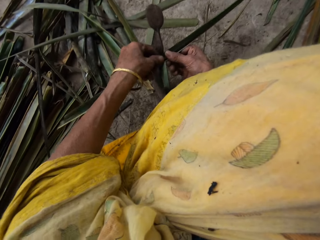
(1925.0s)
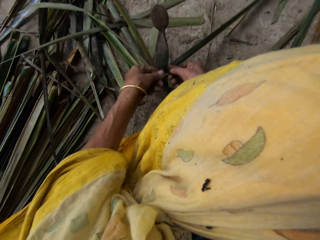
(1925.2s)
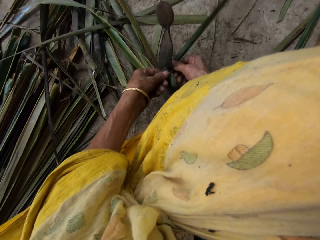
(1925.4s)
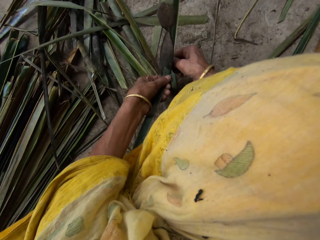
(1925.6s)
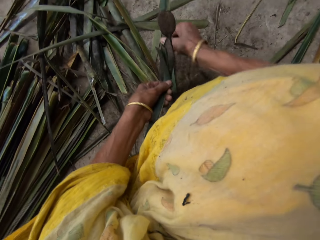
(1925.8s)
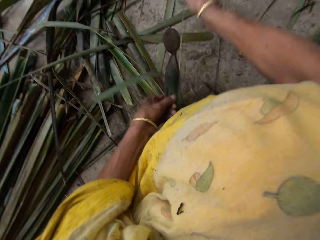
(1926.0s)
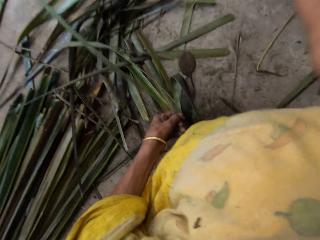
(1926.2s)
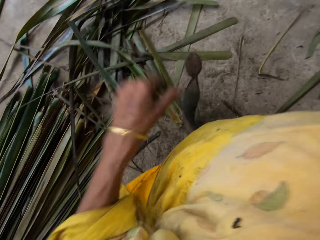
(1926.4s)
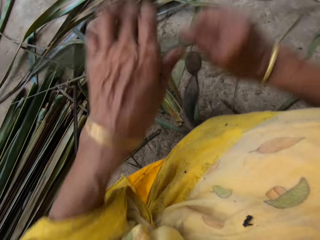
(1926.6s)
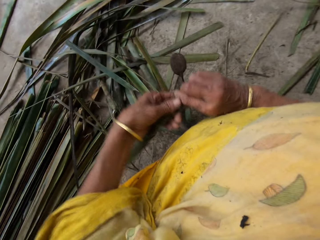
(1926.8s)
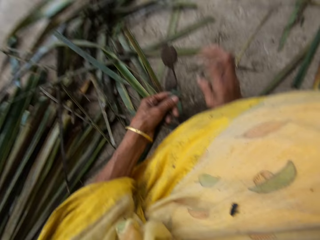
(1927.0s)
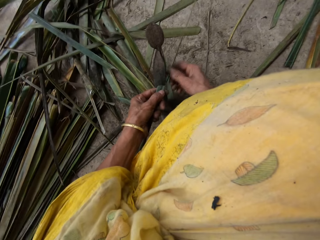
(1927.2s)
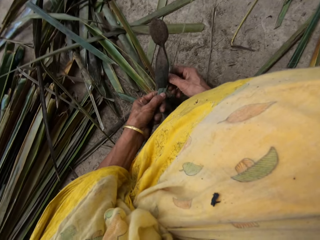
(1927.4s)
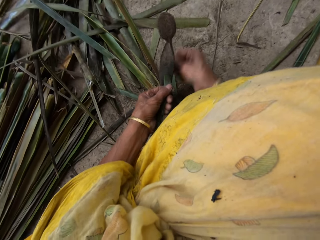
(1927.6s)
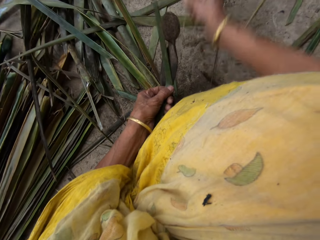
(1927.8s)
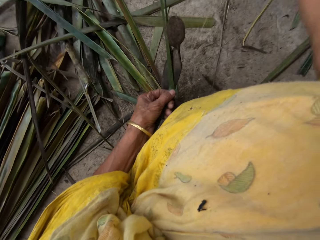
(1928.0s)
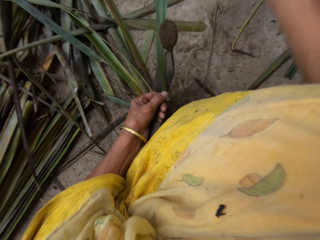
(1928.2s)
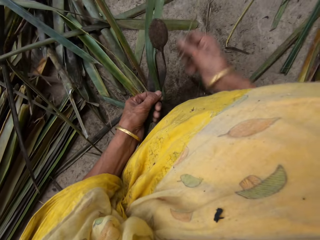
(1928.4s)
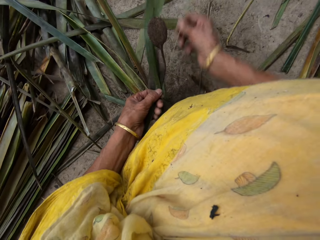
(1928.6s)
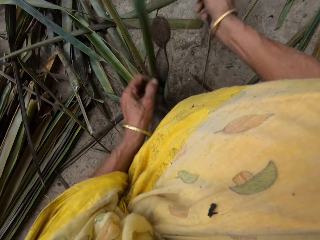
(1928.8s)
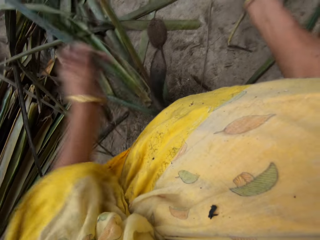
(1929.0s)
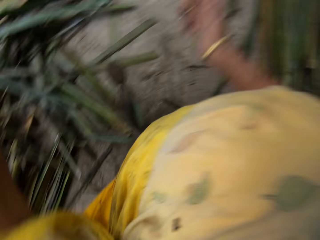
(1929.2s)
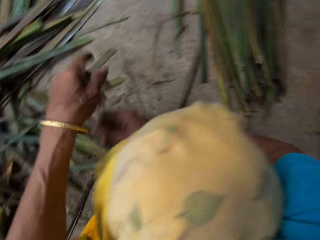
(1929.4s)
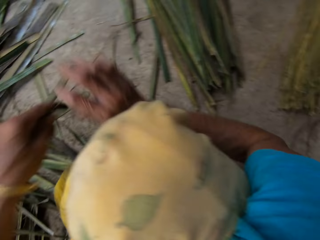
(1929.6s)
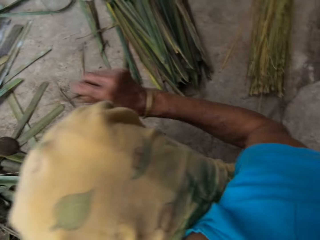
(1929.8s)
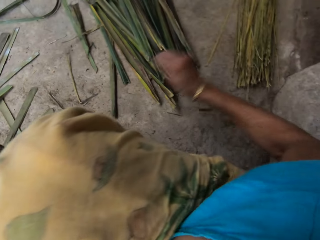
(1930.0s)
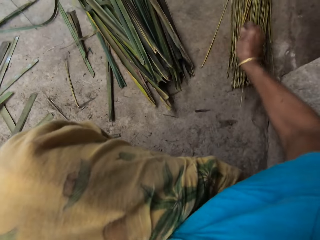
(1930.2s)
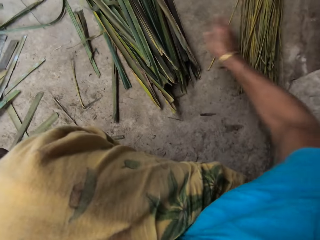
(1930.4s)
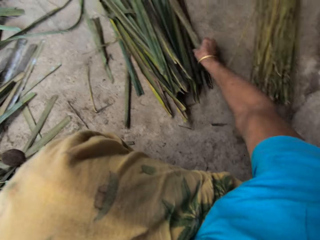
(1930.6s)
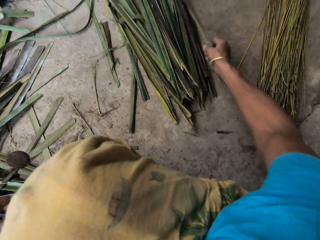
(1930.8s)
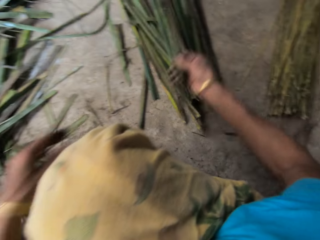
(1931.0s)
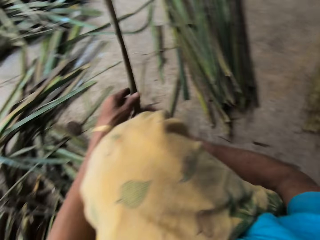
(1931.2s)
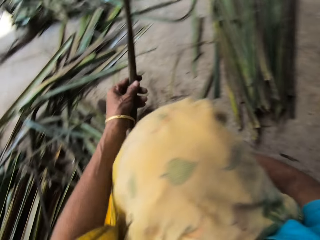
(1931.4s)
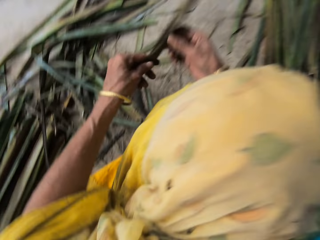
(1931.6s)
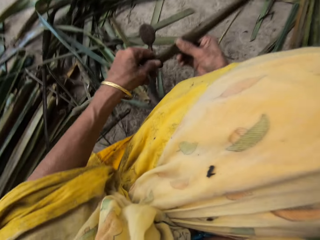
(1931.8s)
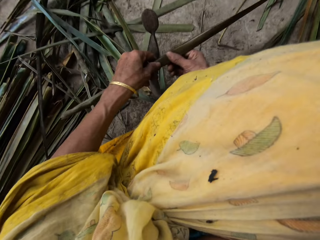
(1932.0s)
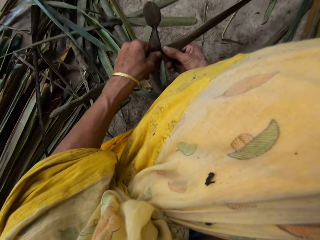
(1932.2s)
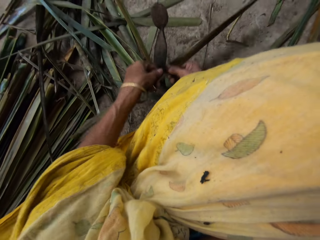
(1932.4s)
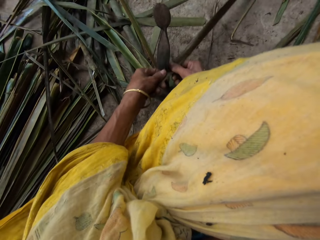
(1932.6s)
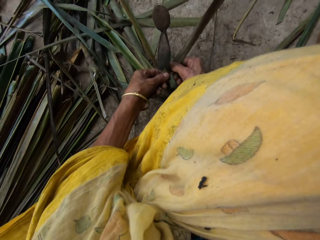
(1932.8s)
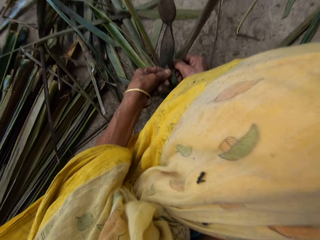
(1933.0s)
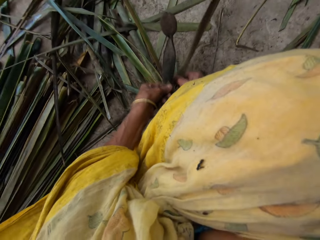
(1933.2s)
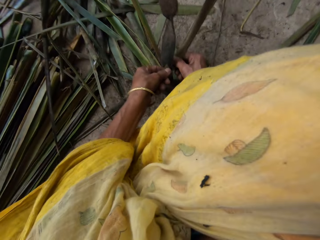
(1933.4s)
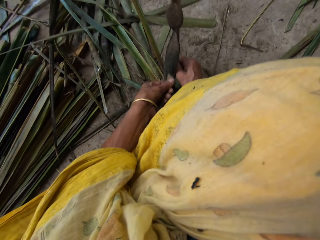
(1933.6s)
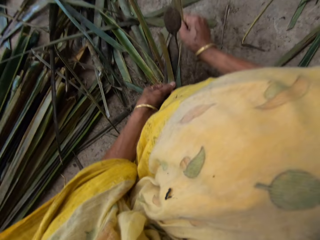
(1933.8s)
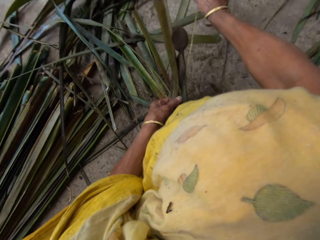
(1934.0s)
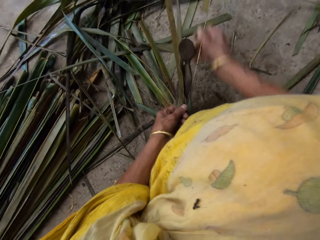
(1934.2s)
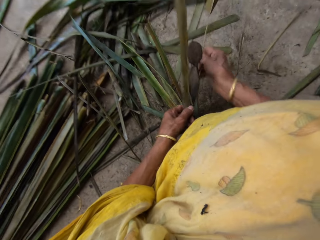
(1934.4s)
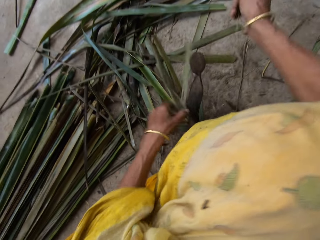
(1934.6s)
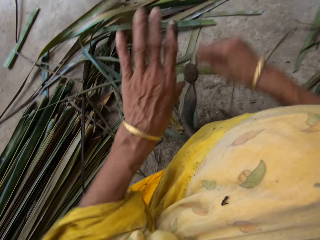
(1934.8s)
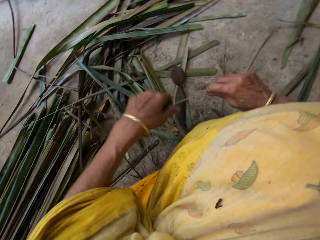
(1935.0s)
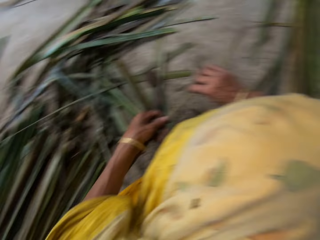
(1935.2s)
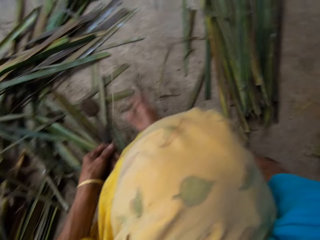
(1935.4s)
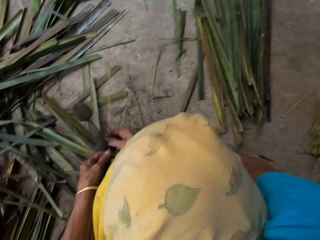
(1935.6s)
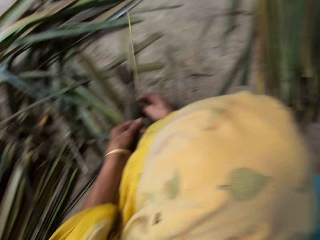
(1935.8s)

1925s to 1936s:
The camera wearer cuts the leaf with the knife into pieces. They drop the twine on a pile of others on the floor. They take another leaf from the floor. They hold the leaf. They cut the leaf with the knife into pieces. They remove the twine from the leaf.

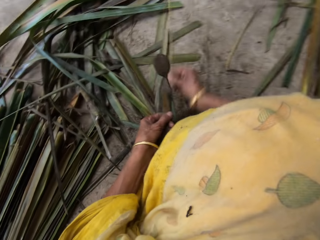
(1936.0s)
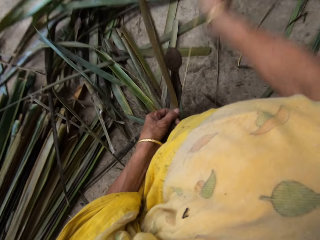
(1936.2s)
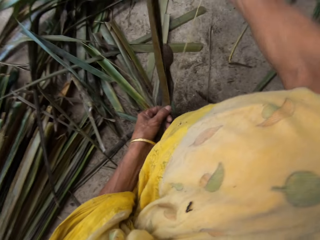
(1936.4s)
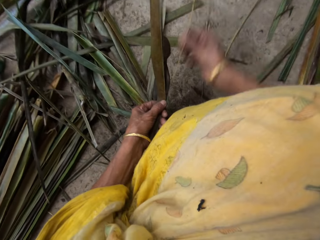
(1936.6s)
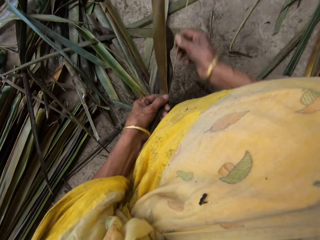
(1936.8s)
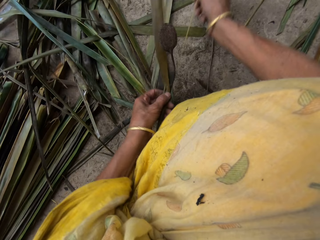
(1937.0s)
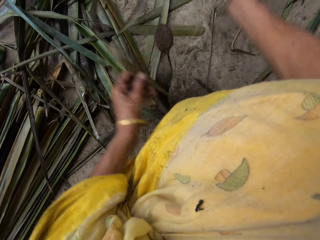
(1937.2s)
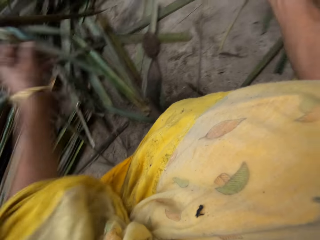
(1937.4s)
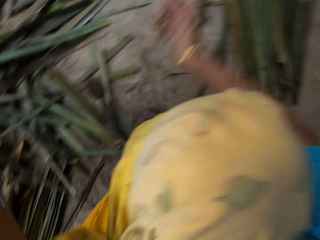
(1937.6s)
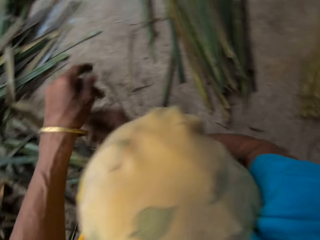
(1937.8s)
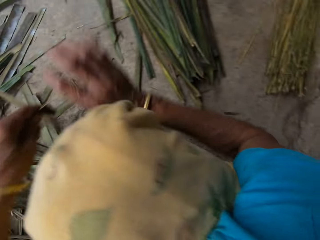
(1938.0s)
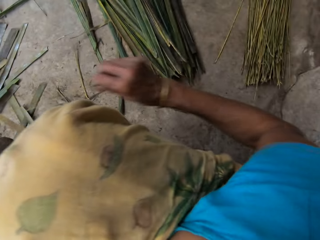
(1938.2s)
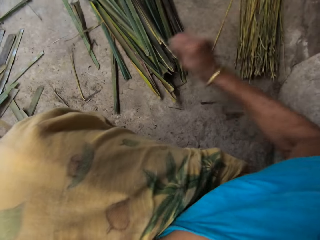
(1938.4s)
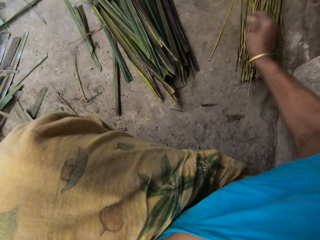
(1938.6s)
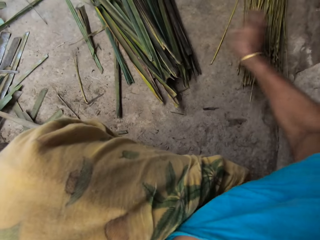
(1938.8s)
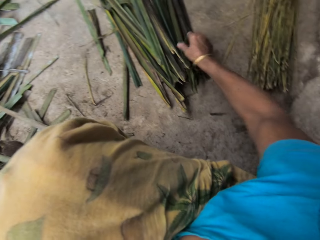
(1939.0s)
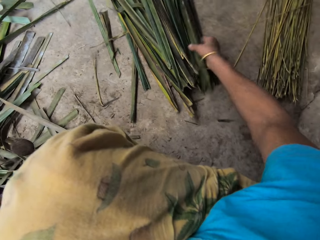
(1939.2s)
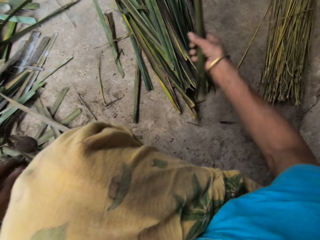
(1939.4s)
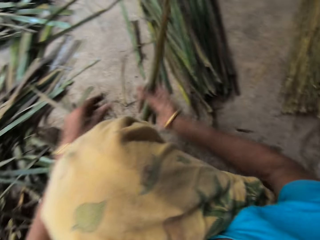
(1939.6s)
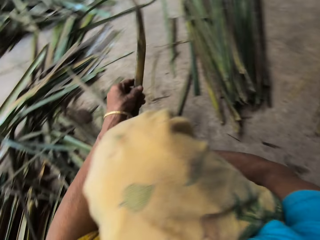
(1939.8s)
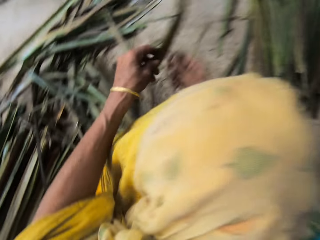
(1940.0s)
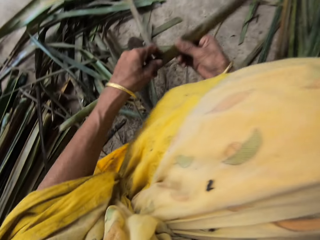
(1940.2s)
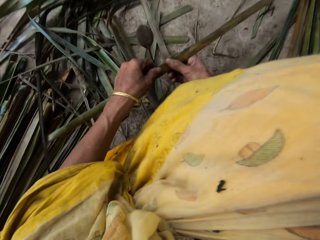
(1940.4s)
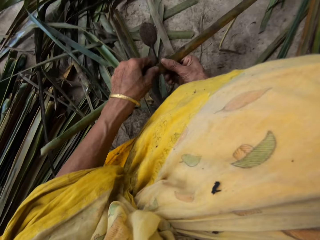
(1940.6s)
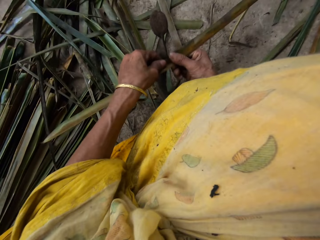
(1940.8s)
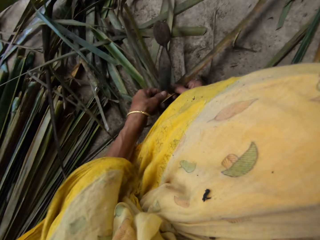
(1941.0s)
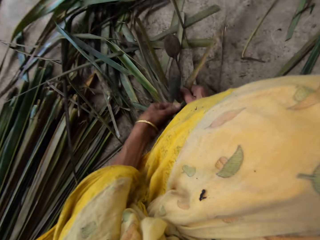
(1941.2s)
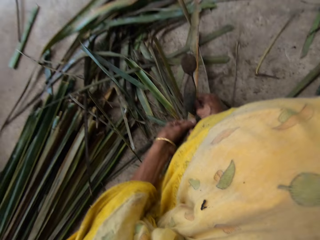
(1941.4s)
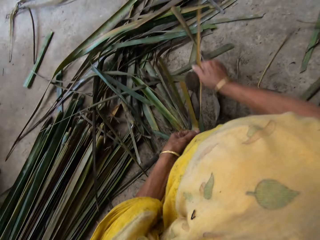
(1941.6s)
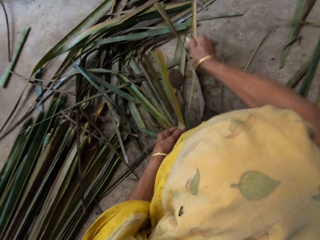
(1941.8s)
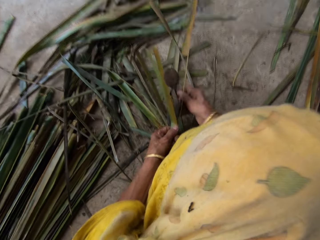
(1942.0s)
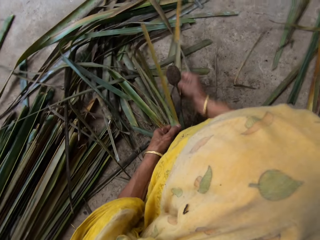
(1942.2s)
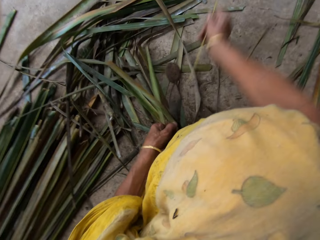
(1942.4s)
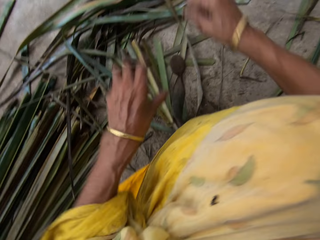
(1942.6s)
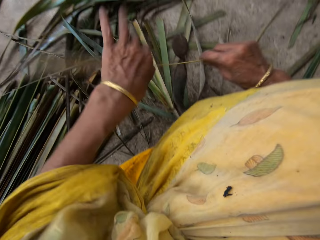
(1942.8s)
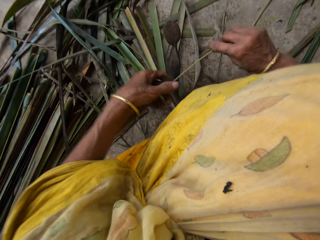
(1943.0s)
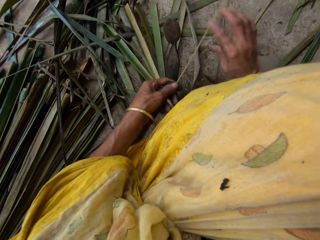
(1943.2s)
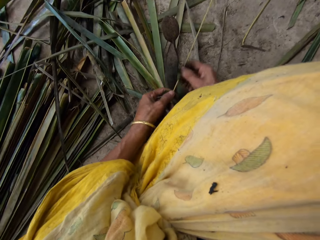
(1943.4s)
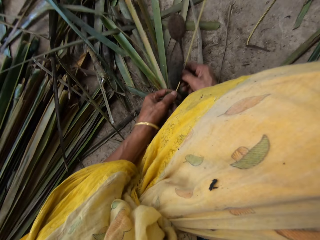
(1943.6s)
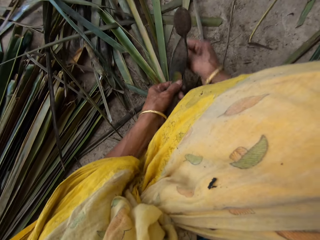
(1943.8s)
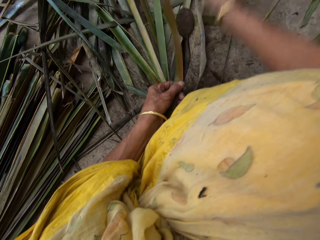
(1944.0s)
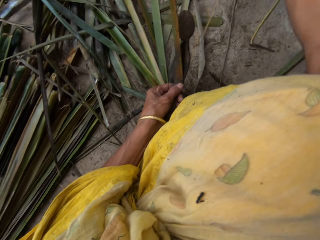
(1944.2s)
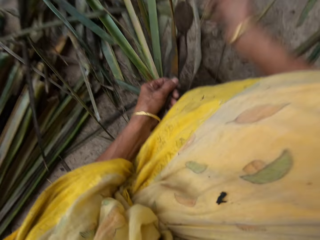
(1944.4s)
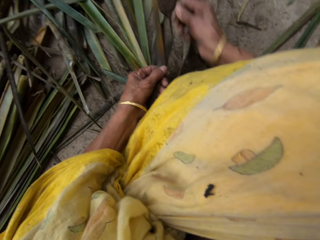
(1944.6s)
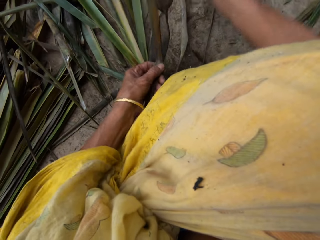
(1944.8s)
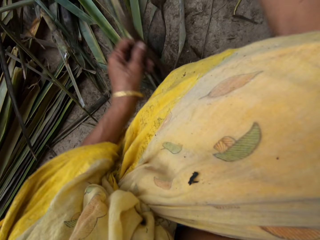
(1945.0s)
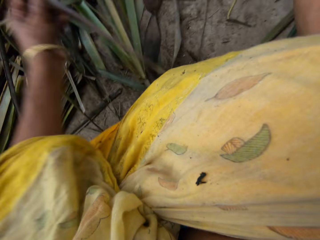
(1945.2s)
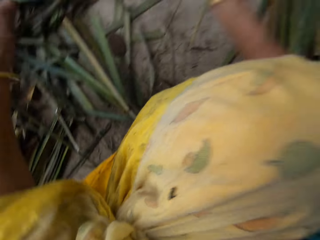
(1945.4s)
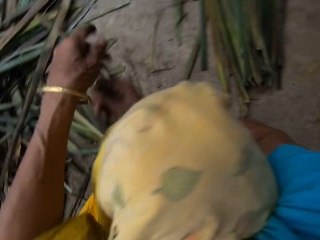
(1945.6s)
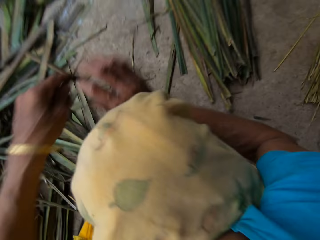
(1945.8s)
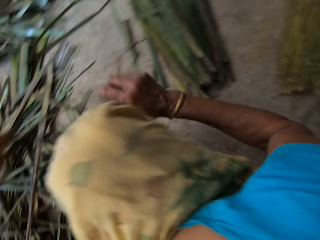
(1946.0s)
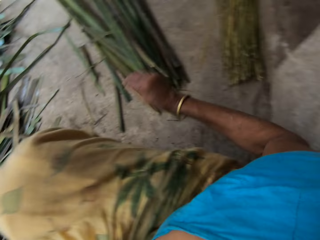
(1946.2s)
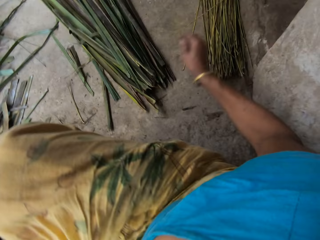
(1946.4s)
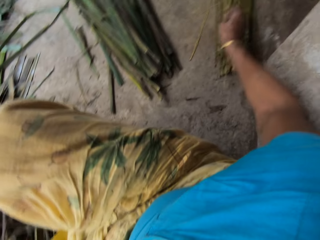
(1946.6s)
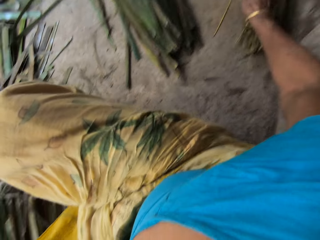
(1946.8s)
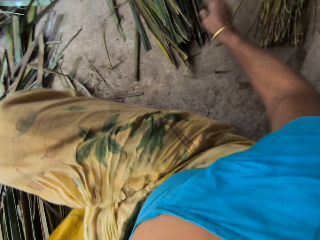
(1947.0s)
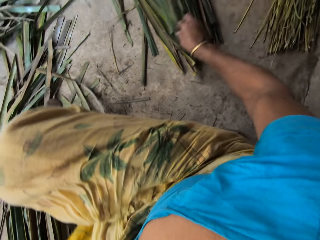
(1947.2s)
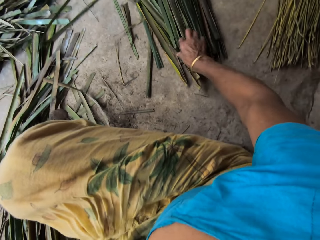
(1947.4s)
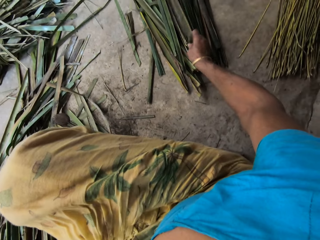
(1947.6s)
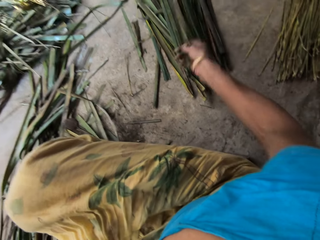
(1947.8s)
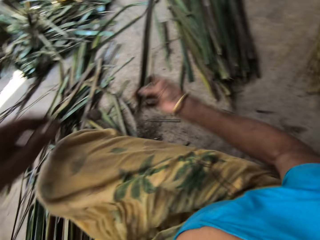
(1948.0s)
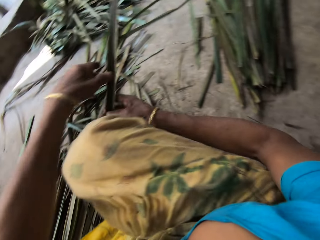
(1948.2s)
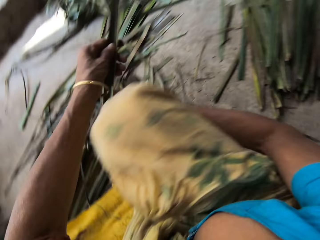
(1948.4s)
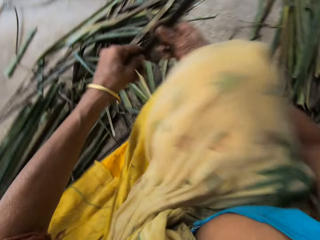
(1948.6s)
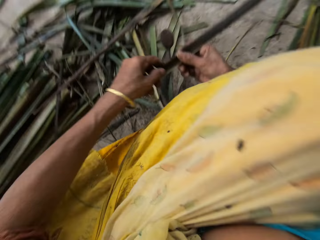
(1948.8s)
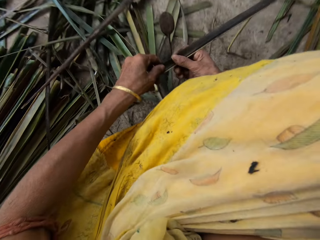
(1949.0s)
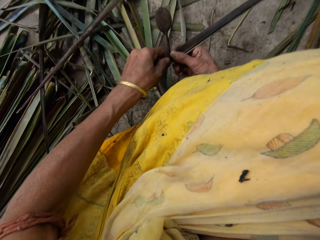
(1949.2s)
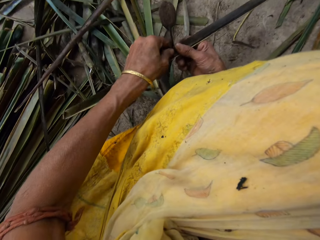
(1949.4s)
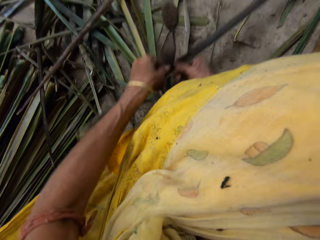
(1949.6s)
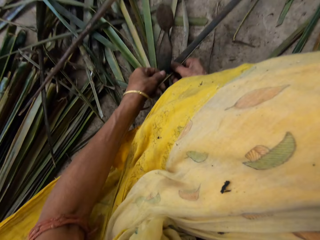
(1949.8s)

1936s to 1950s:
The camera wearer holds the piece of leaf. They drop the twine on a pile of others on the floor. They take another leaf from the floor. They hold the leaf. They remove the twine from the leaf. They cut the leaf with the knife into pieces. They hold the piece of leaf. They drop the twine on a pile of others on the floor. They take another leaf from the floor. They hold the leaf. They remove the twine from the leaf. They cut the leaf with the knife into pieces.
